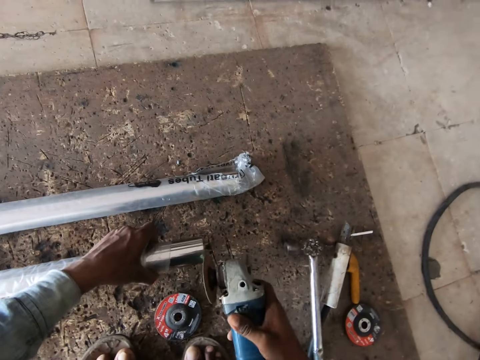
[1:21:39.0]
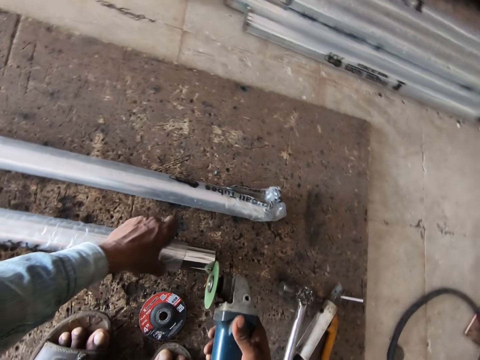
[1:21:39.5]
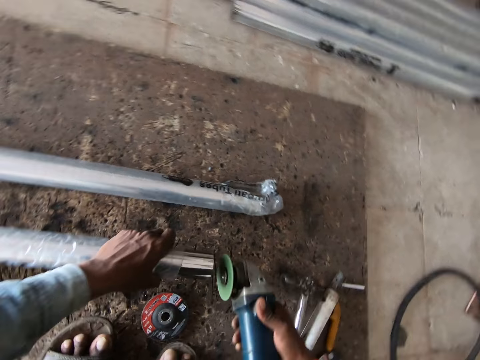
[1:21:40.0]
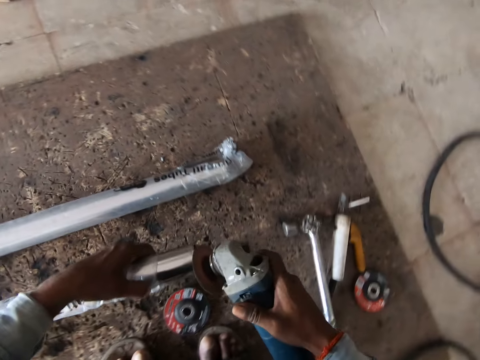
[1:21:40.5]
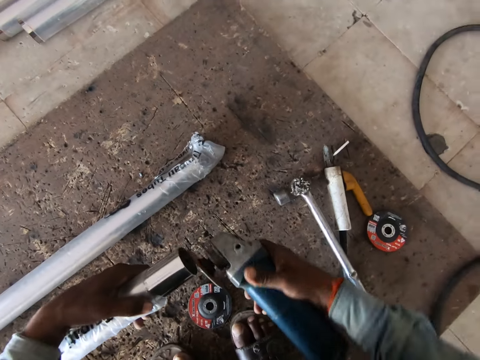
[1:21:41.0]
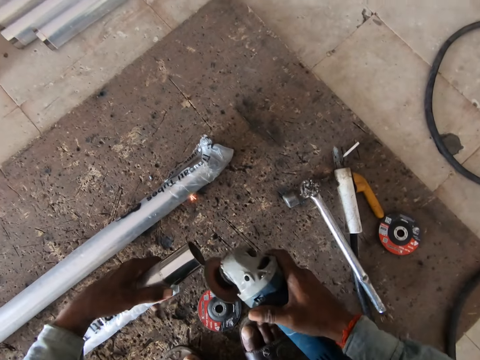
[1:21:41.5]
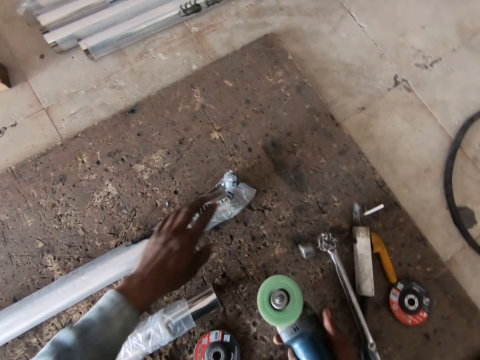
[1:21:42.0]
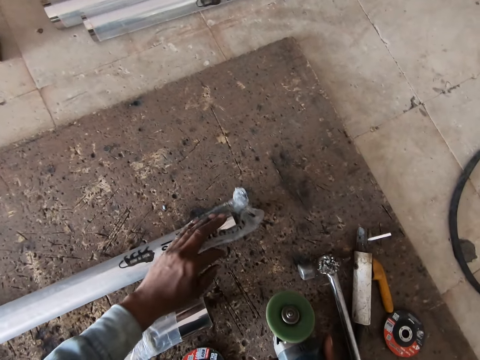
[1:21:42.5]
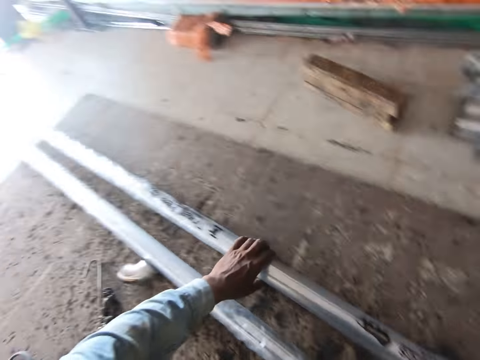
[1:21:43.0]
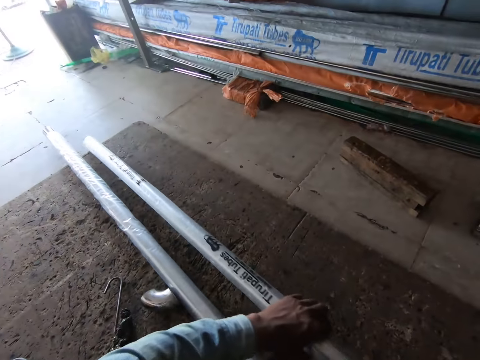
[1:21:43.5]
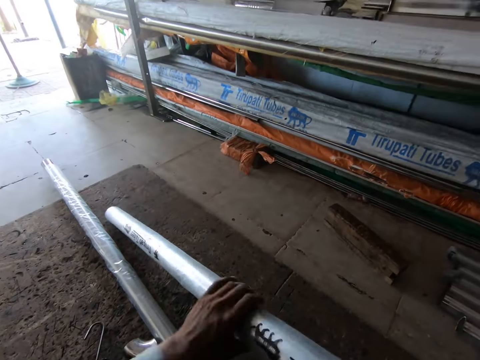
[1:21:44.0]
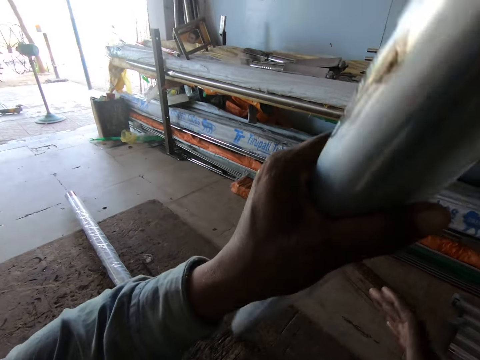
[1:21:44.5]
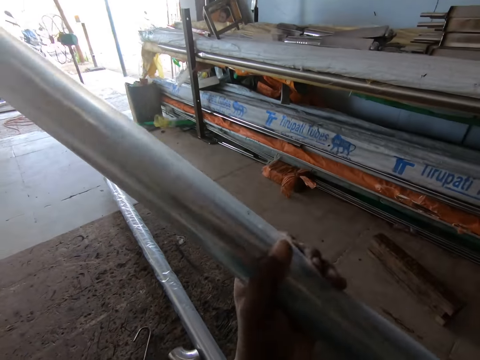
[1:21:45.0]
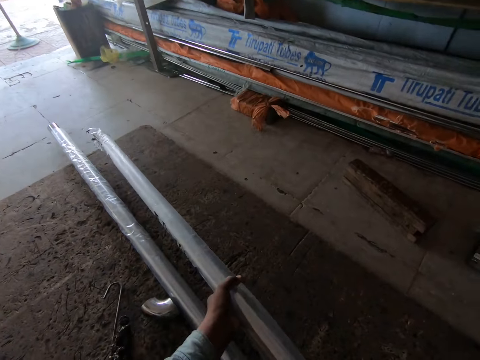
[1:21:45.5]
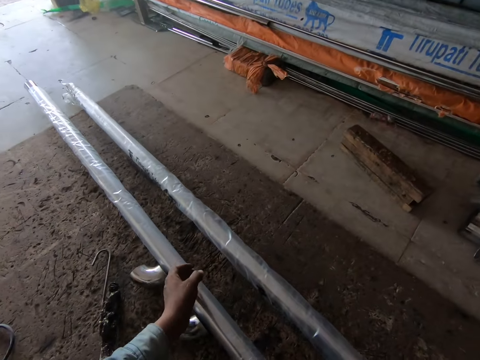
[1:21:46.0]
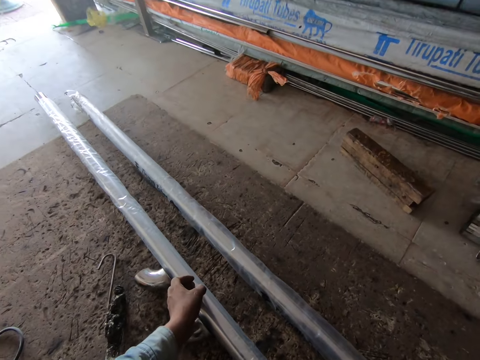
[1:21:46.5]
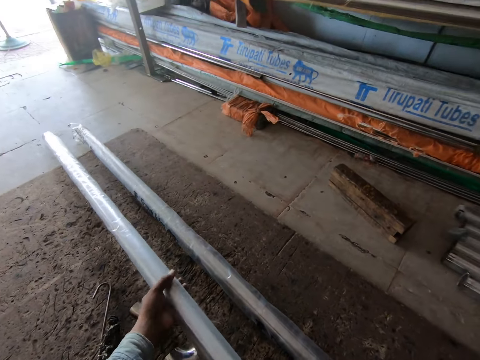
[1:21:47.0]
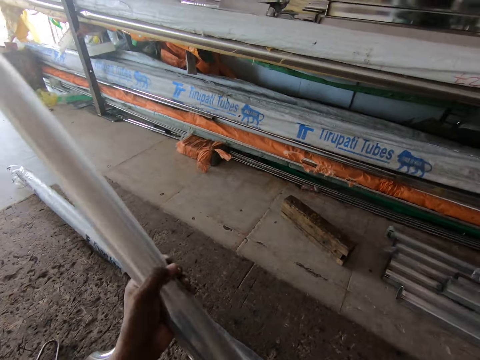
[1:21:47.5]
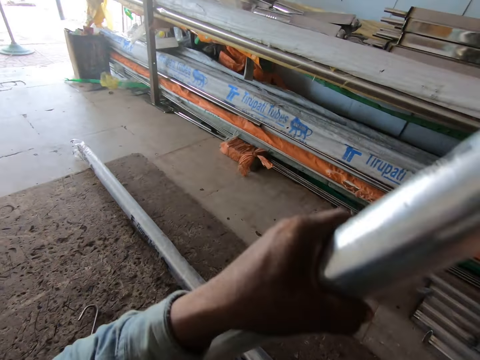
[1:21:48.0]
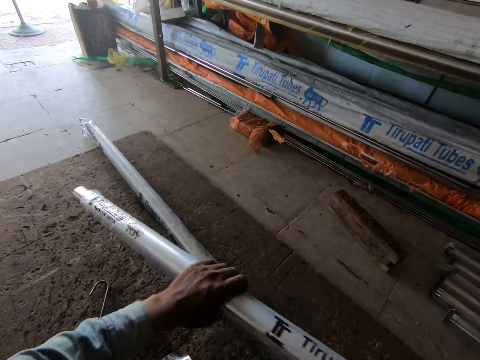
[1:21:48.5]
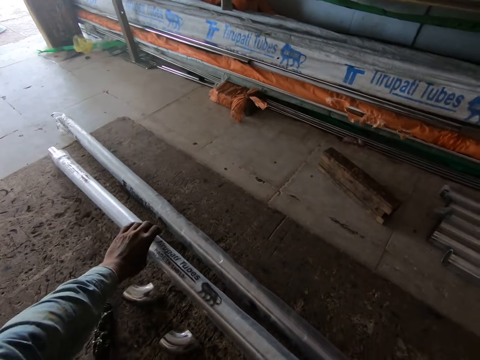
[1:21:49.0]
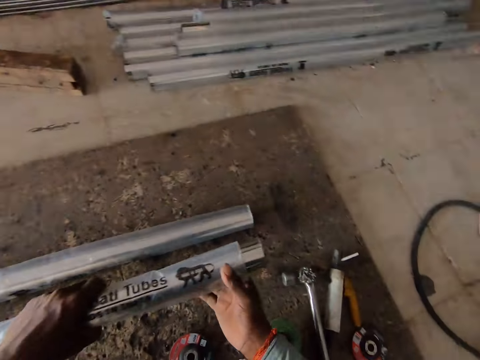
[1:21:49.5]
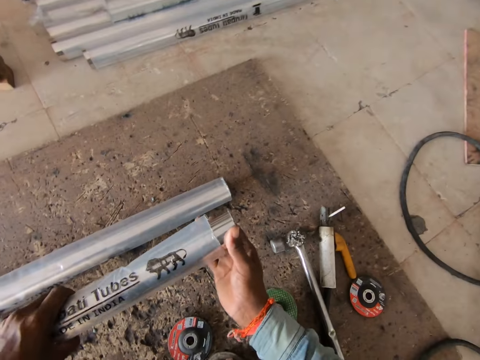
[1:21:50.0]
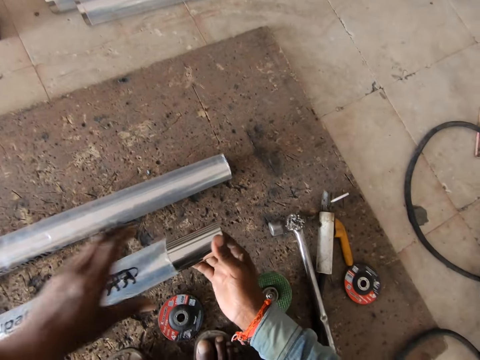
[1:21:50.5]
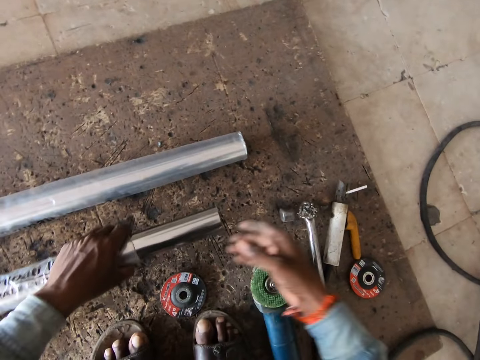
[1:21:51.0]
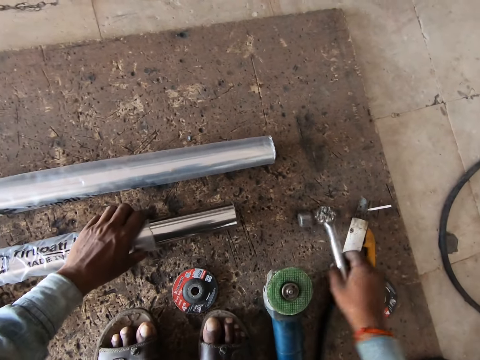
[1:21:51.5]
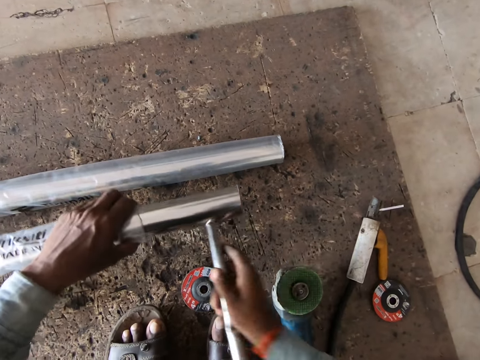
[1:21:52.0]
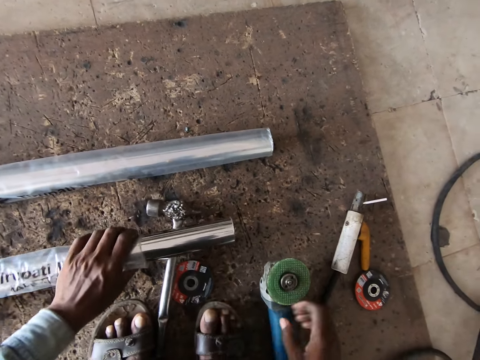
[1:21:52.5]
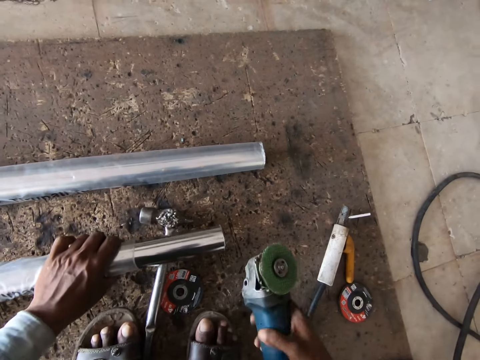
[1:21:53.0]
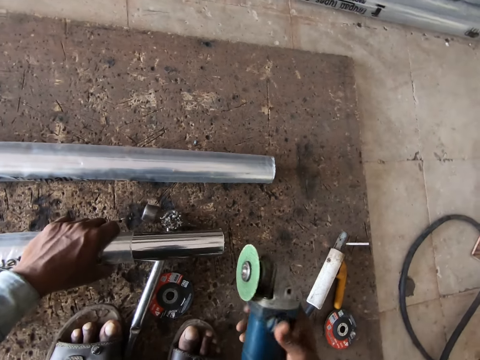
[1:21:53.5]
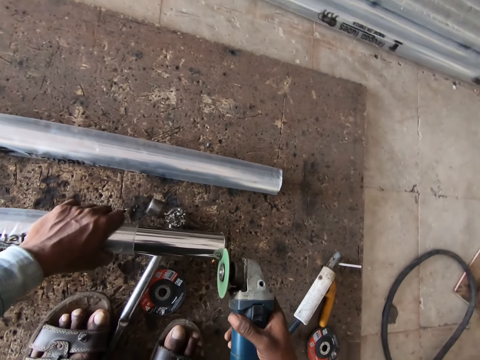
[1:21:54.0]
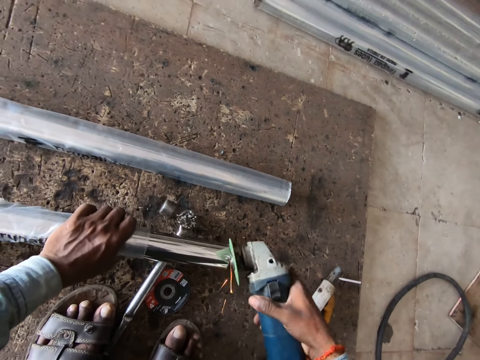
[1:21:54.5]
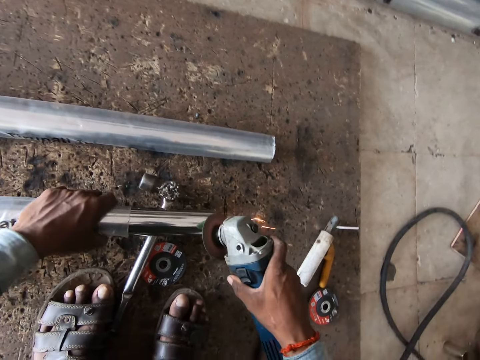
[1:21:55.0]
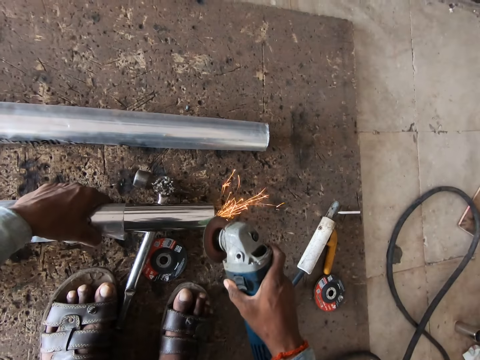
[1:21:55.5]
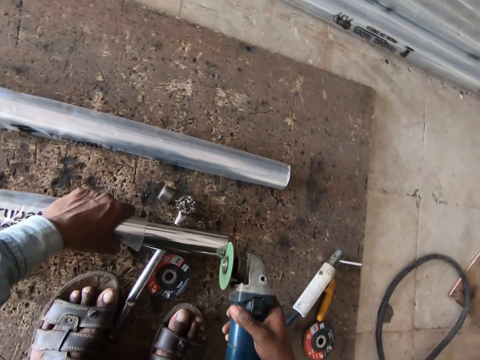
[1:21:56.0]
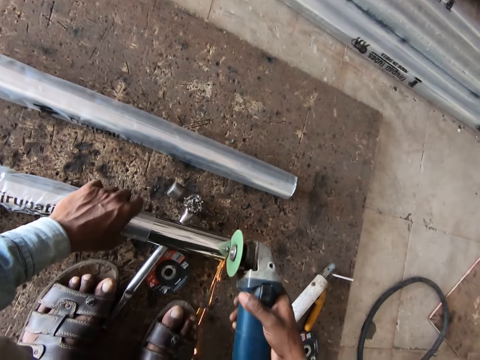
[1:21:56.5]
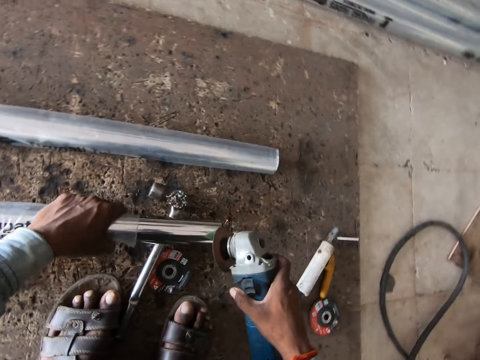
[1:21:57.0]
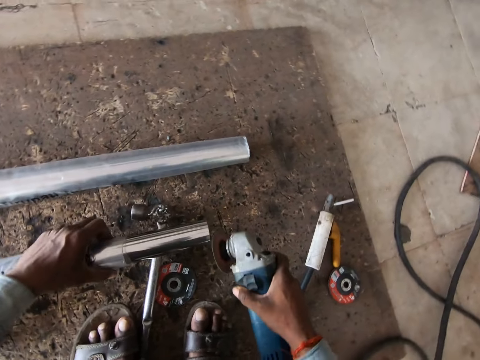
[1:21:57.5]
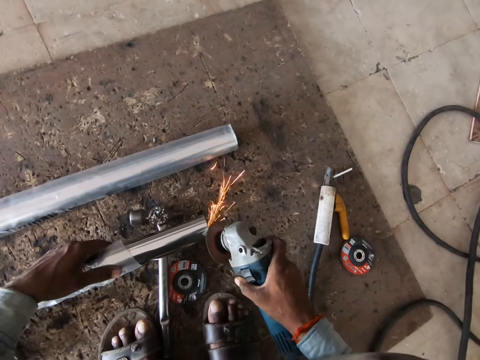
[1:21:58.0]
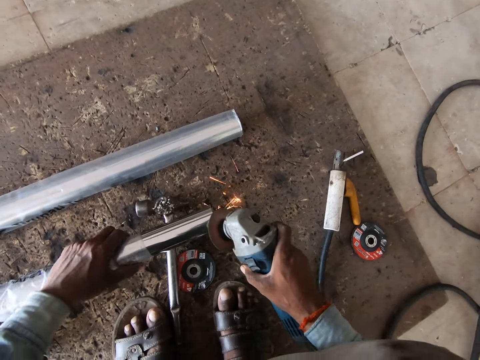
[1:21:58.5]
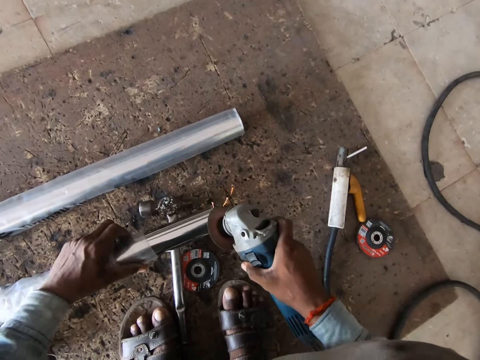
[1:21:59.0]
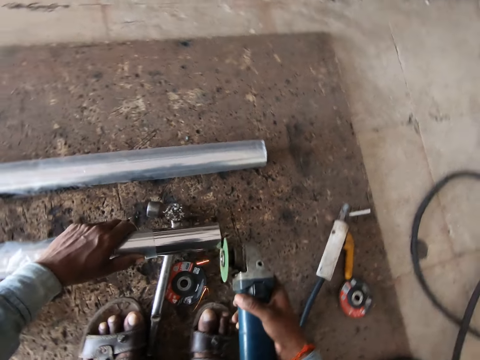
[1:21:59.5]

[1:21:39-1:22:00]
The camera wearer drops the steel tube on the floor with his left hand. He picks up a steel tube from the floor with his left hand. He flips the steel tube with both hands. He drops the steel tube on the floor with both hands. He picks up the steel tube from the floor with both hands. He flips the steel tube with both hands. He drops the steel tube on the floor with both hands. He pulls down the nylon wrap on the steel tube with his left hand. He picks up the hammer from the floor with his right hand. He drops the hammer underneath the steel tube with his right hand. He places the steel tube on the hammer with his left hand. He picks up the angle grinder with his right hand. He operates the angle grinder with his right hand. He grinds the steel tube with the angle grinder in his right hand.

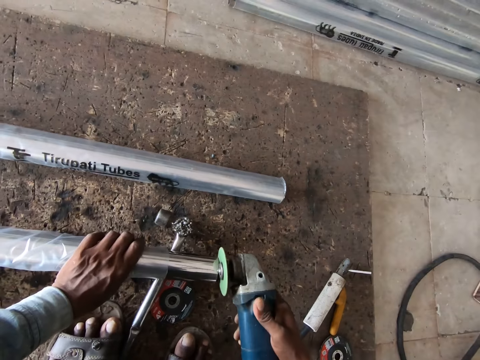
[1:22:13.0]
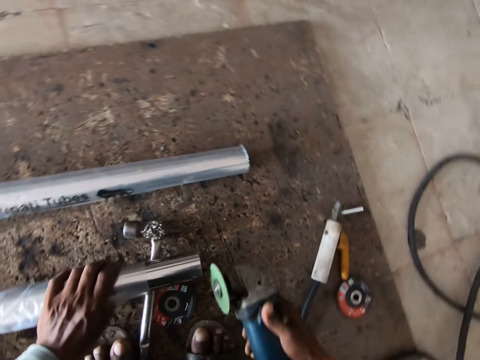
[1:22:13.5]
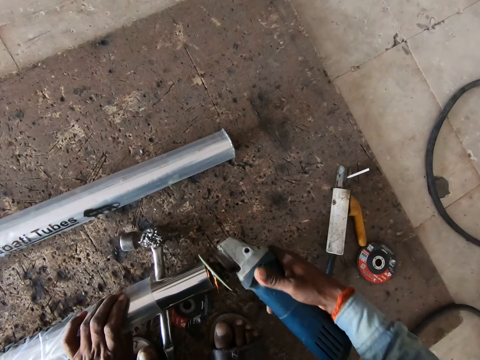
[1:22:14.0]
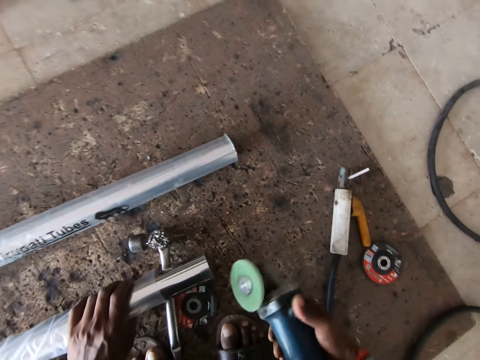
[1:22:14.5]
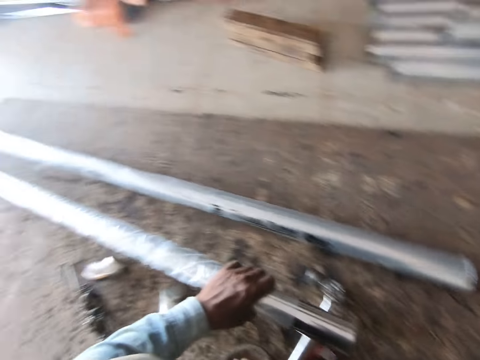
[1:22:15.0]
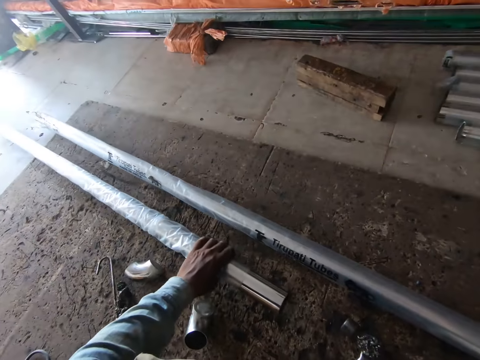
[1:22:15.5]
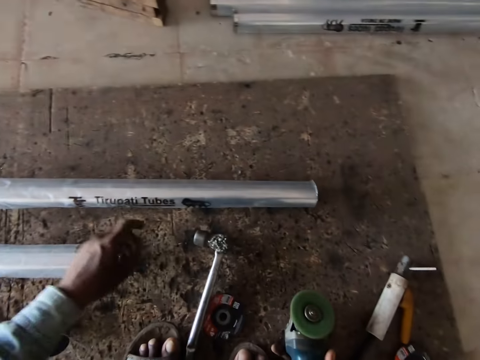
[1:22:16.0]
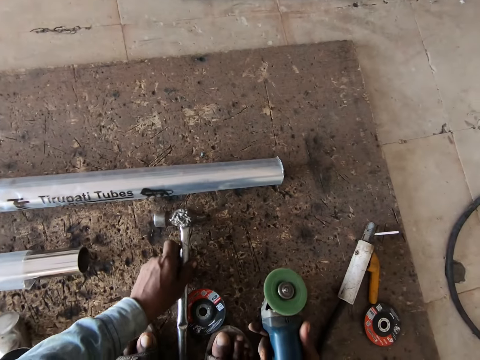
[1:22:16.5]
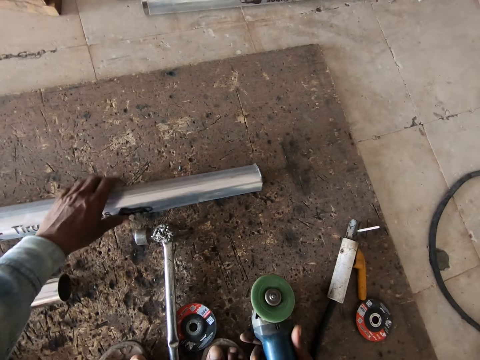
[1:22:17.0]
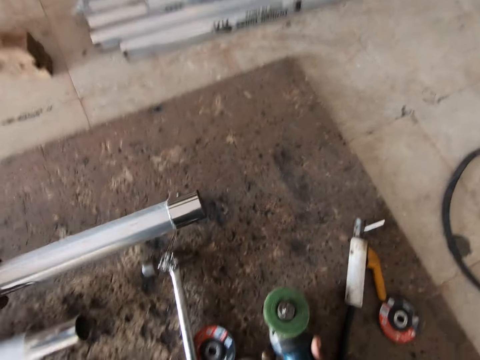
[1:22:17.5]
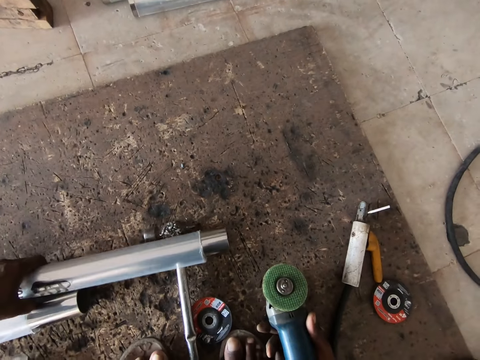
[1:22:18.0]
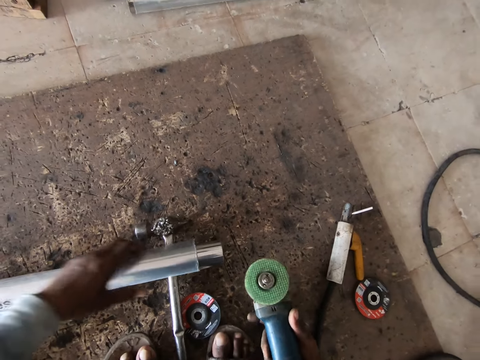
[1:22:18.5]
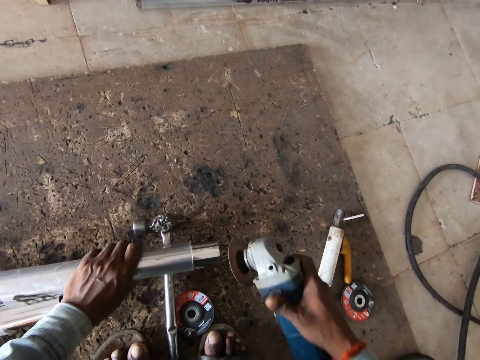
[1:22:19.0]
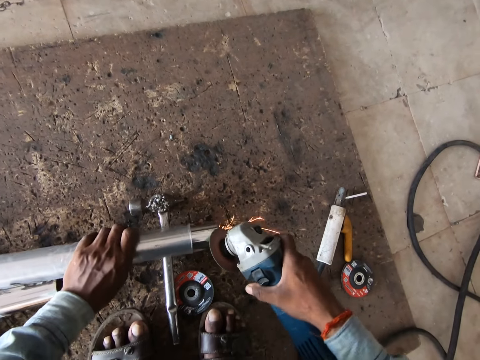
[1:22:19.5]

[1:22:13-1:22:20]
The camera wearer slides the steel tube on the floor with his left hand. He drops the steel tube on the floor with his left hand. He adjusts the hammer on the floor with his left hand. He touches the hammer. He lifts the steel tube from the floor with his left hand. He places the steel tube on the hammer with his left hand. He lifts the angle grinder from the floor with his right hand. He holds the steel tube with his left hand. He operates the angle grinder with his right hand. He grinds the steel tube with the angle grinder in his right hand.
